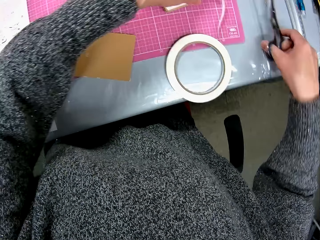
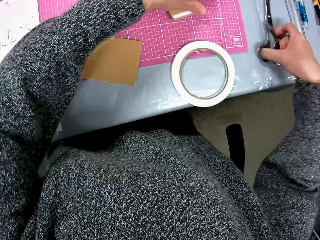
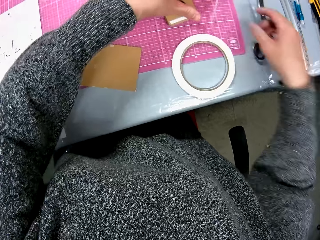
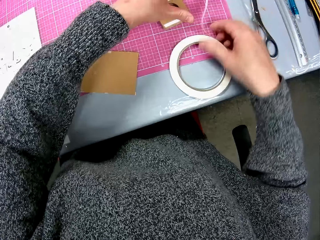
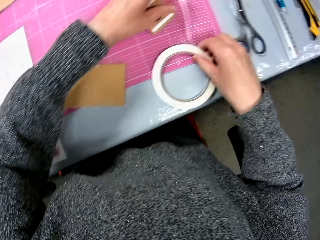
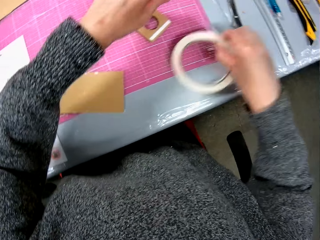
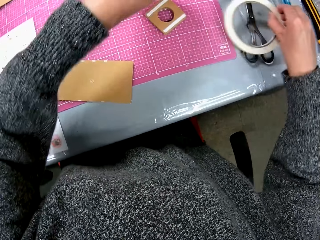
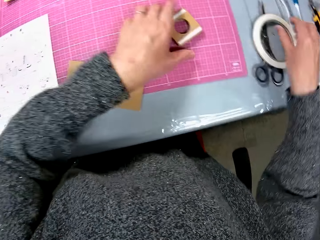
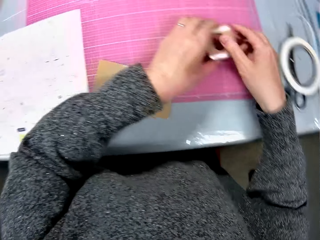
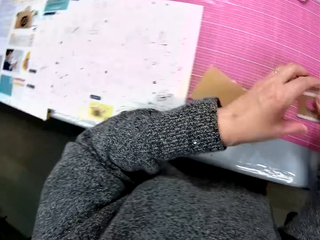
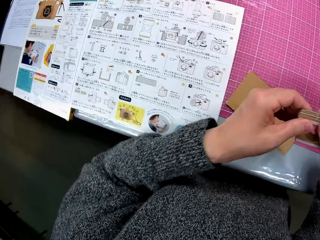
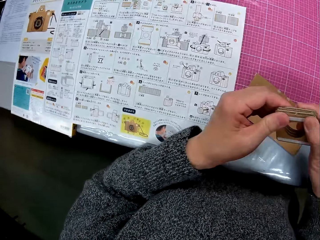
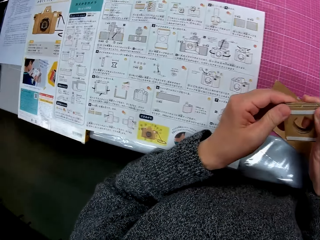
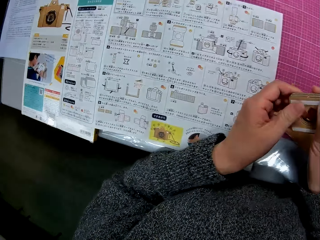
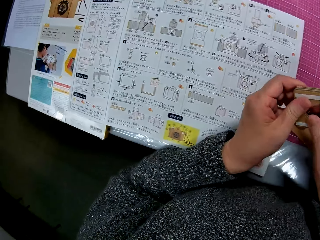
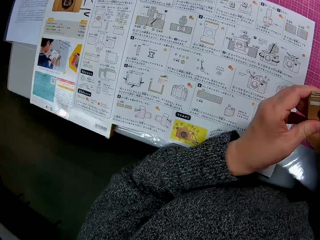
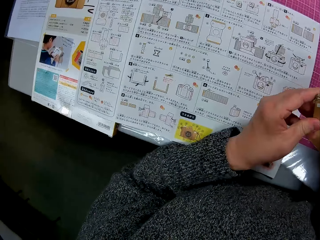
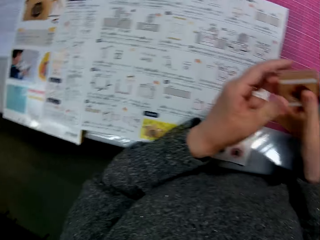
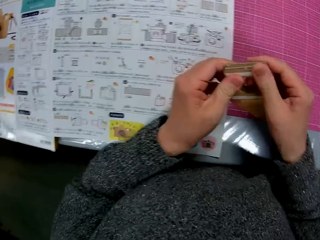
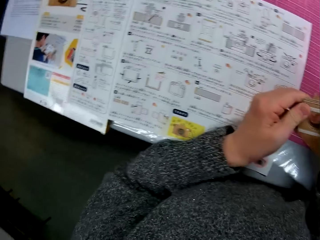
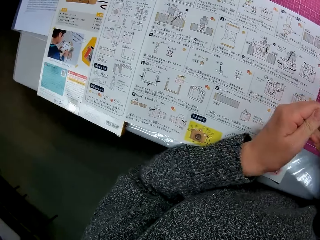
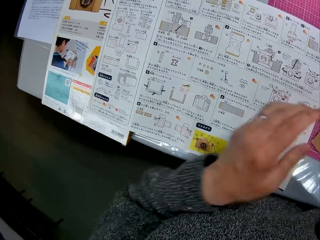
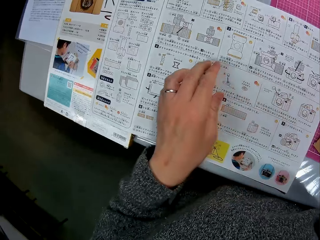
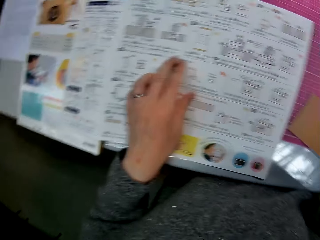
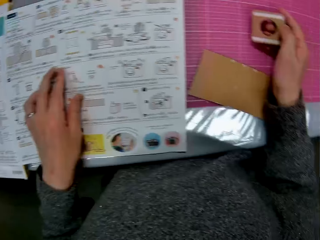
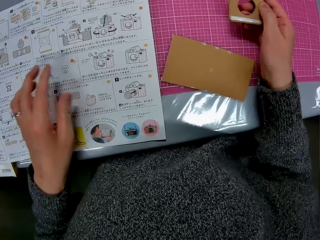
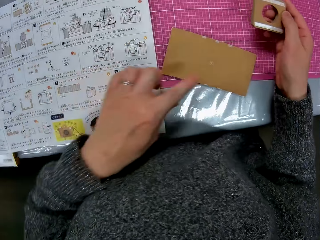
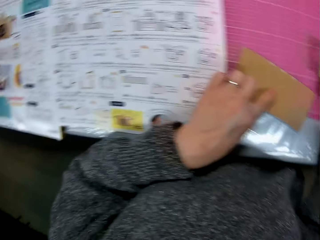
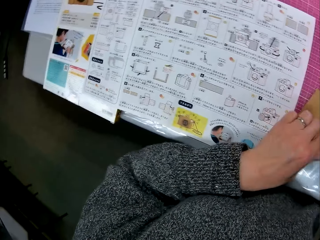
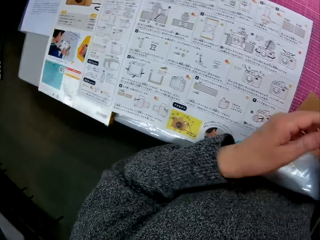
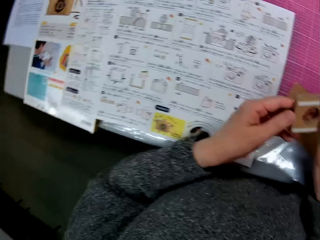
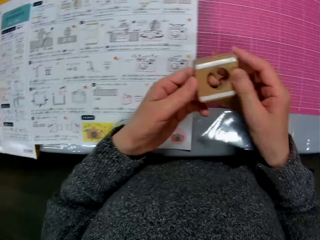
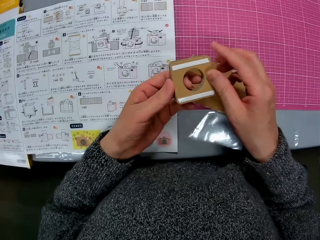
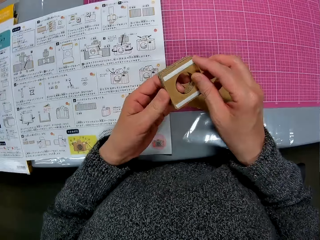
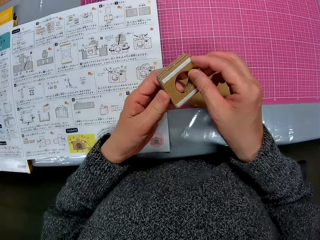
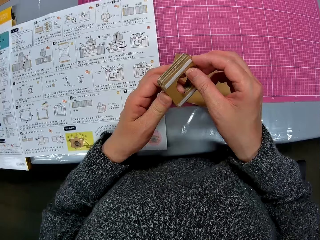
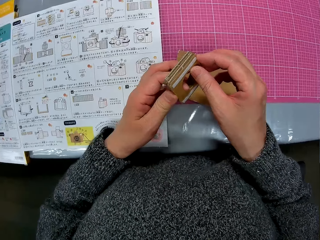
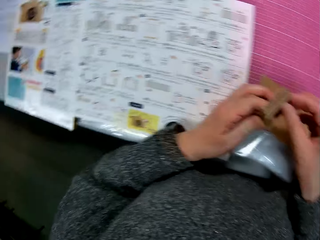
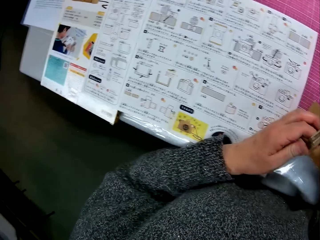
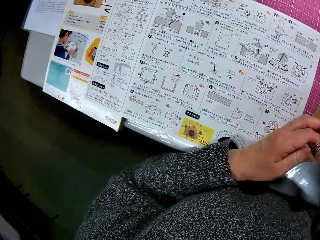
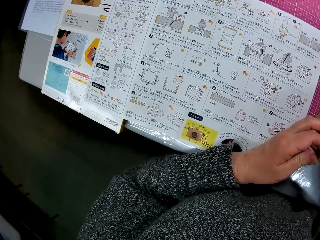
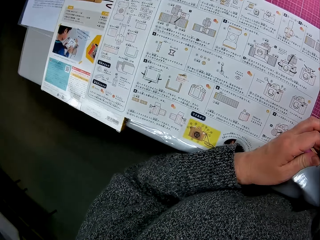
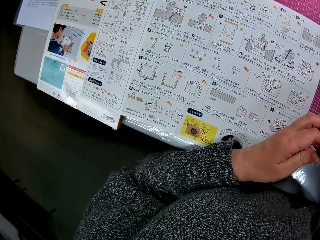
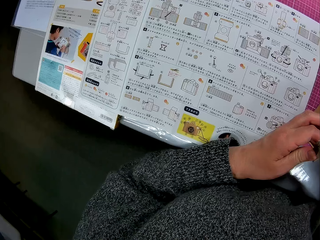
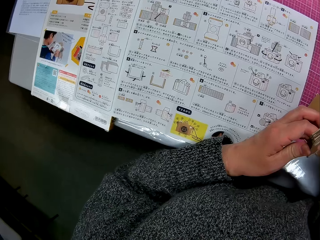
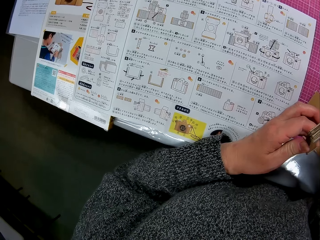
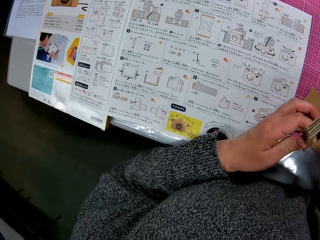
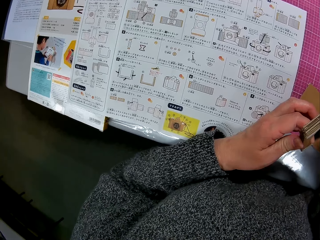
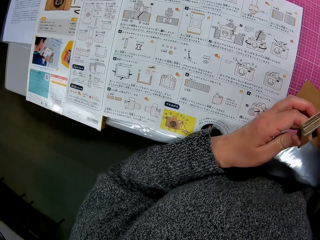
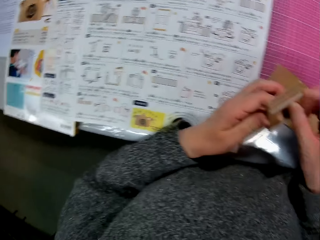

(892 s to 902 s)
The camera wearer puts the scissors on the table. She drops the cello tape on the table. She picks up the cello tape from the table with her right hand. She drops the cello tape on the table and turns to the book or manual on the table. She picks the model. She looks at the manual. She passes the model to the right hand. She places her left index finger on the book on the table. She looks at the model. She points at the paperboard and looks at the manual. She picks up the cardboard model piece from the table with her right hand. She touches the model and looks at the model. She peels the cello tape from the cardboard model piece with her right hand. She looks at the manual. She turns to the book on the table.

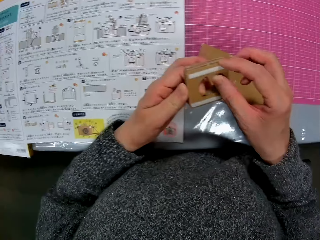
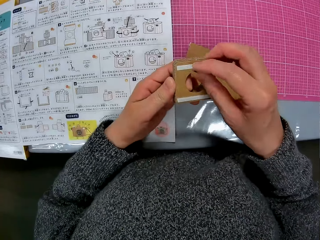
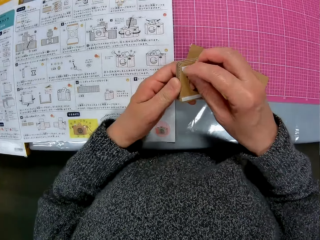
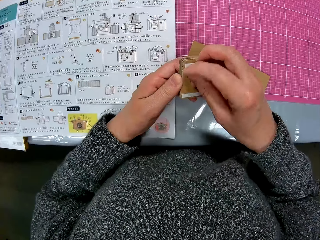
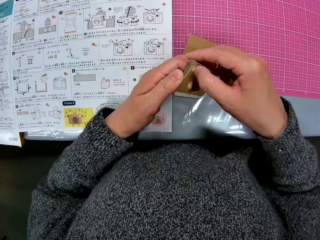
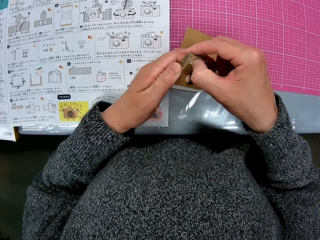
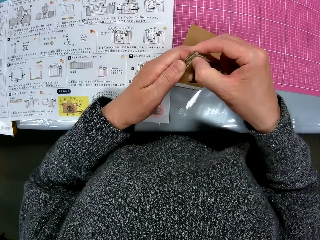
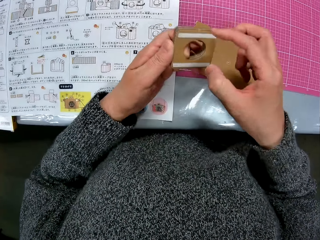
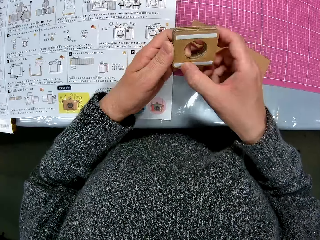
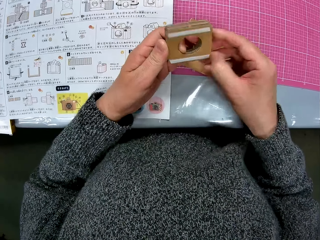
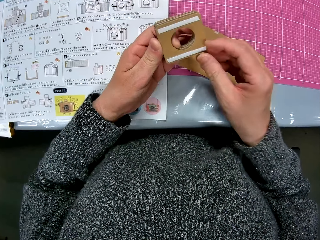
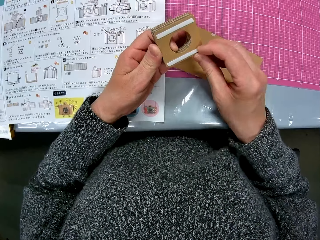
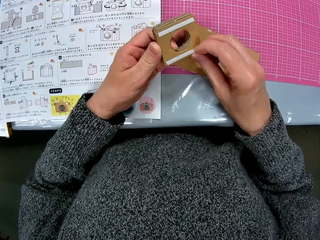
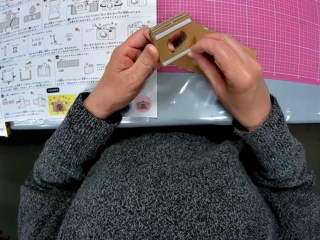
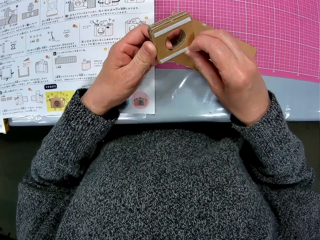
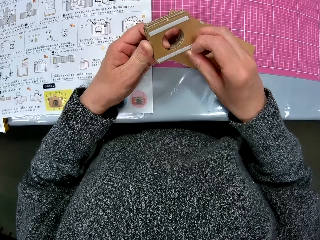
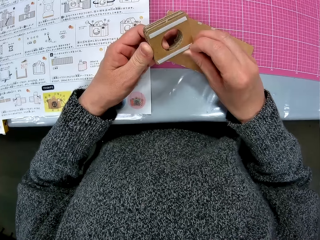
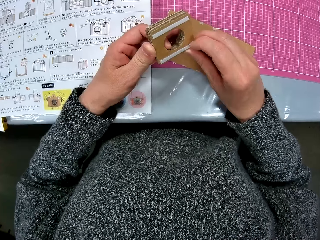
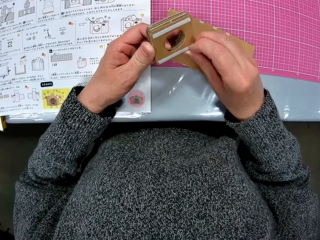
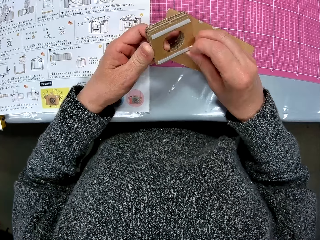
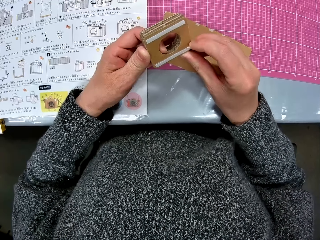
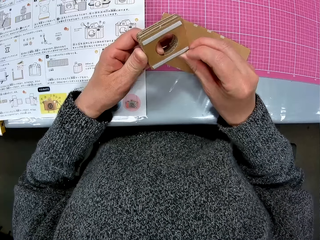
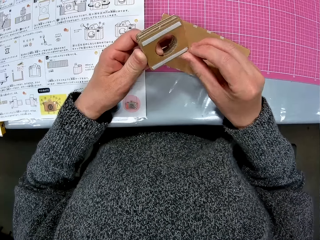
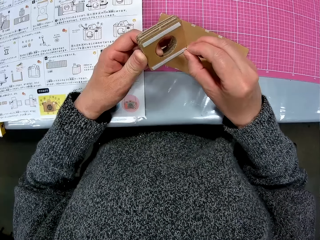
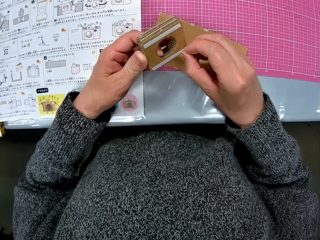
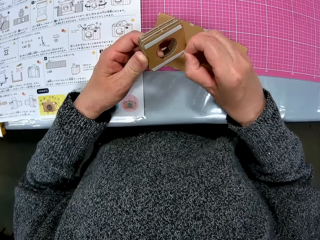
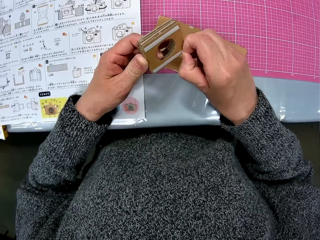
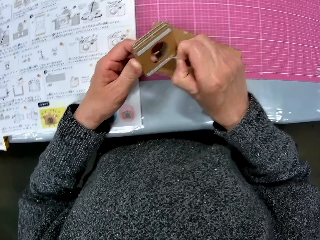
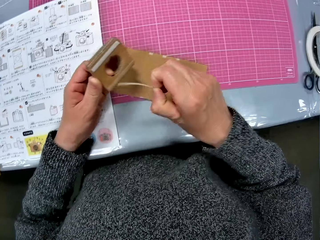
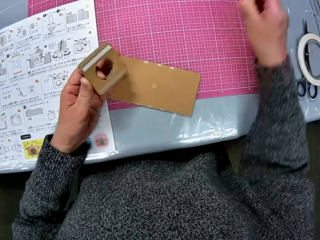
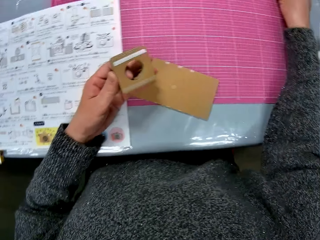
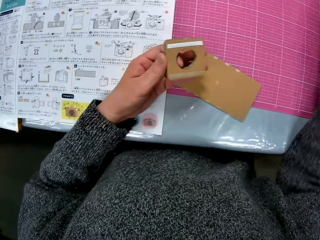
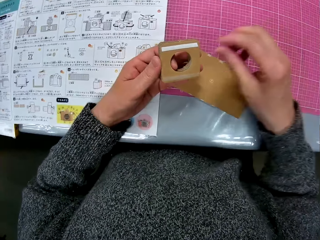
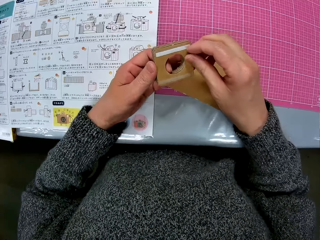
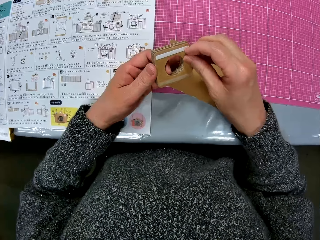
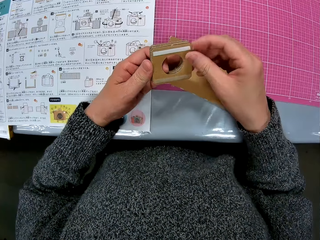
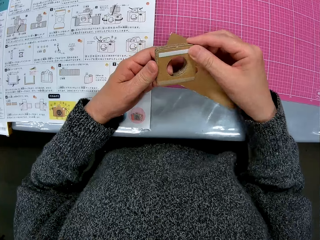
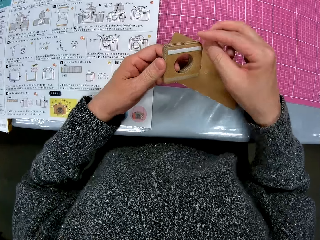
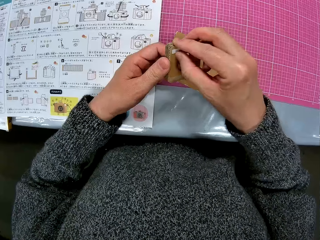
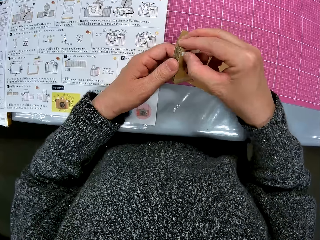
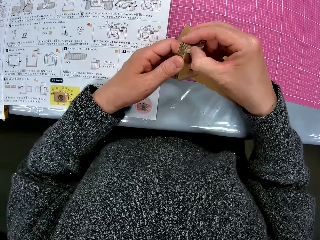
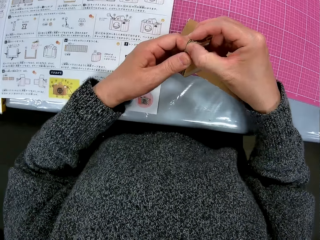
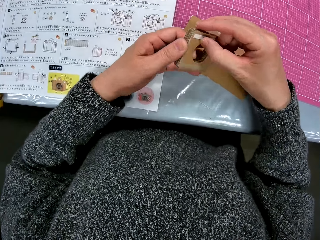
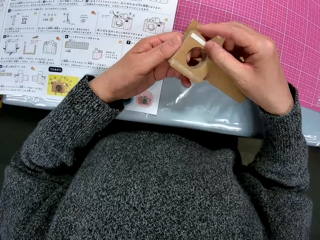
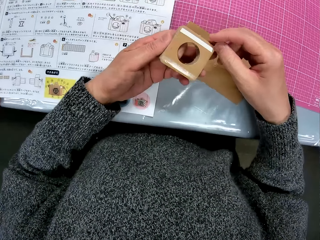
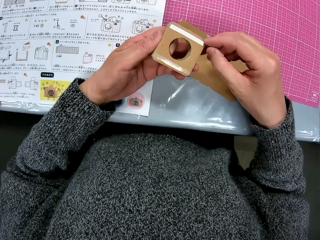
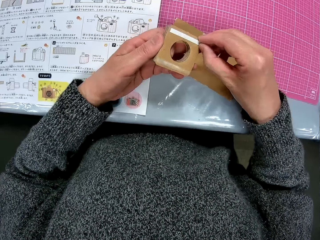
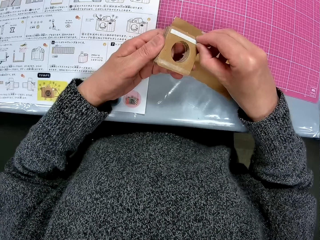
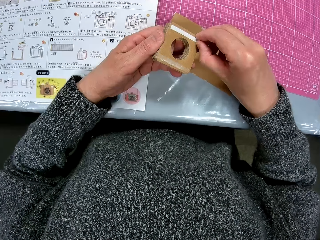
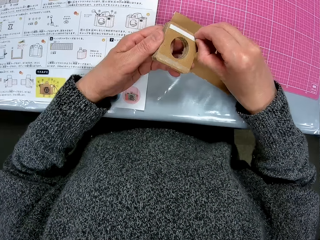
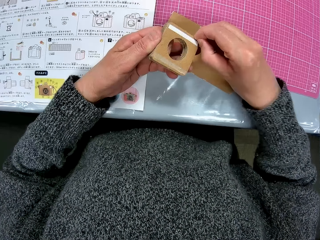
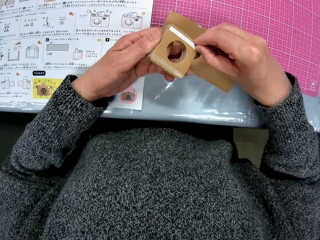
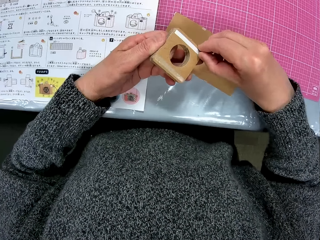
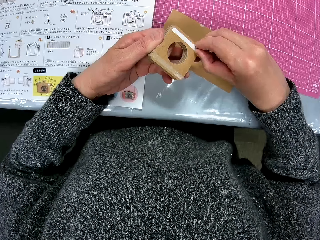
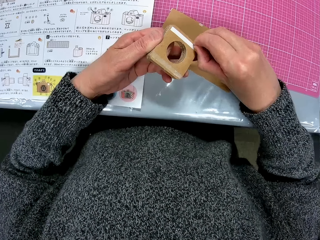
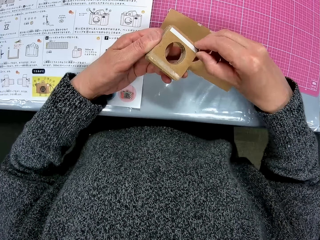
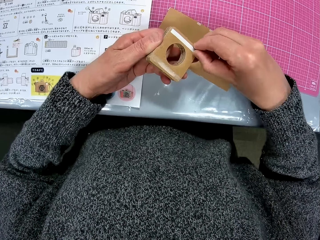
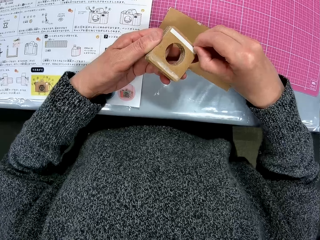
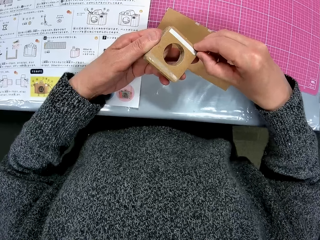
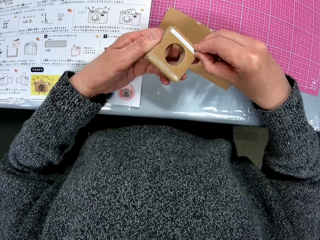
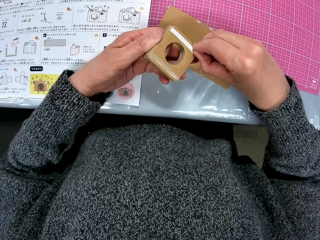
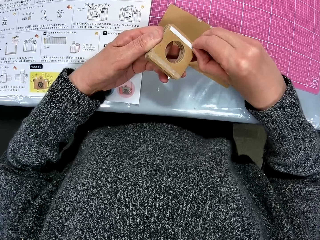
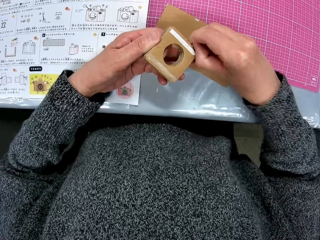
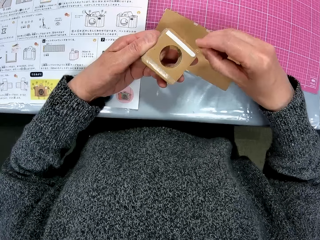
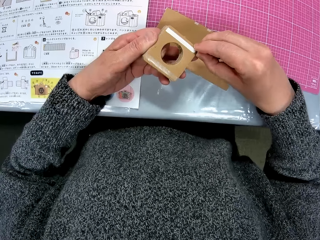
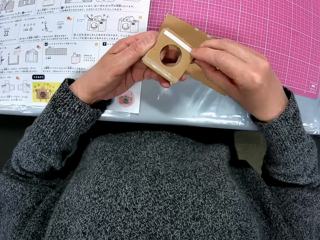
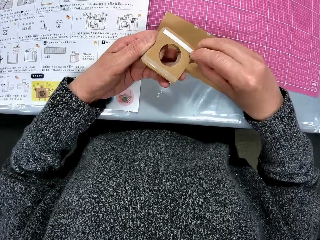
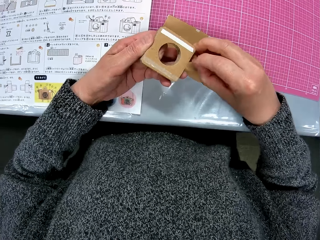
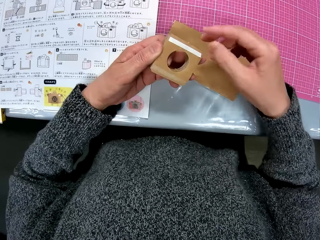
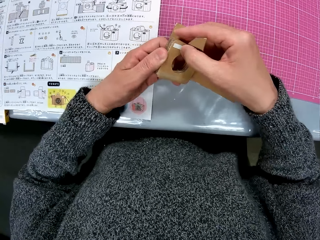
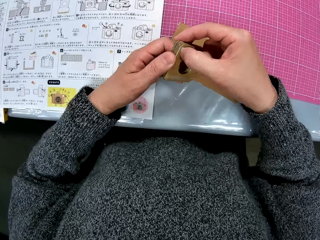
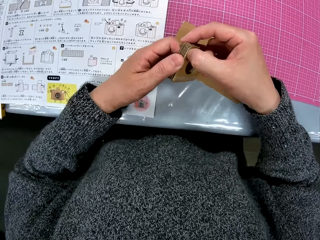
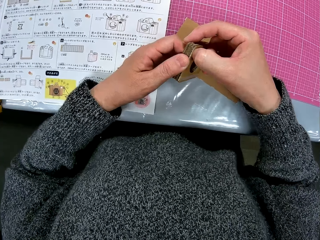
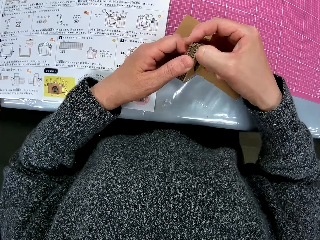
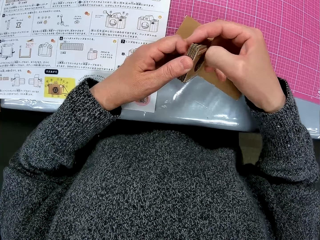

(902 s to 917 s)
The camera wearer examines the model. She continues peeling the cello tape from the cardboard model piece with her right hand. She drops the peeled cello tape on the table with her right hand. She continues peeling the cello tape from the cardboard model piece with her right hand.
